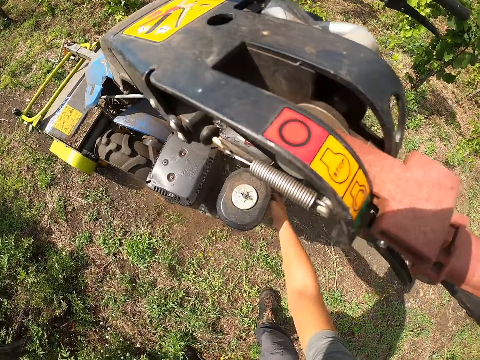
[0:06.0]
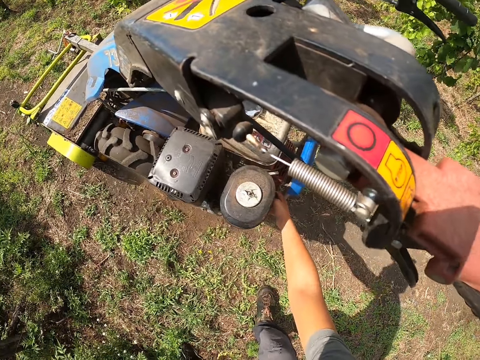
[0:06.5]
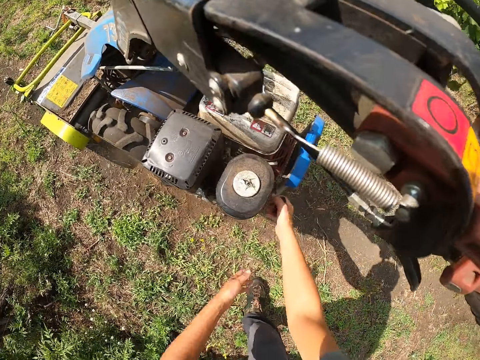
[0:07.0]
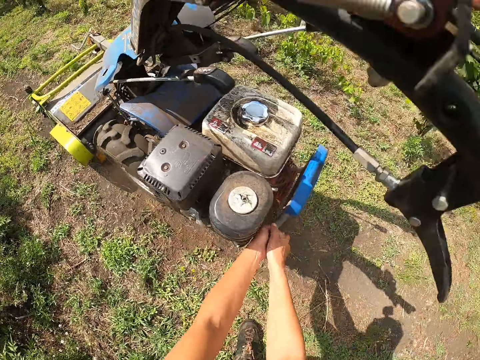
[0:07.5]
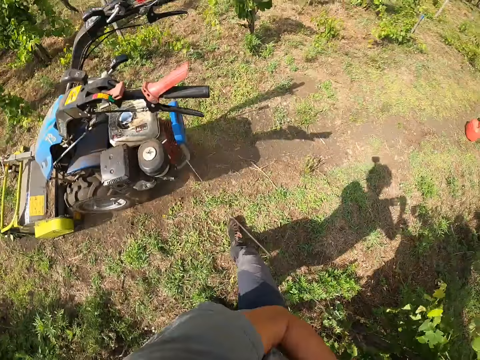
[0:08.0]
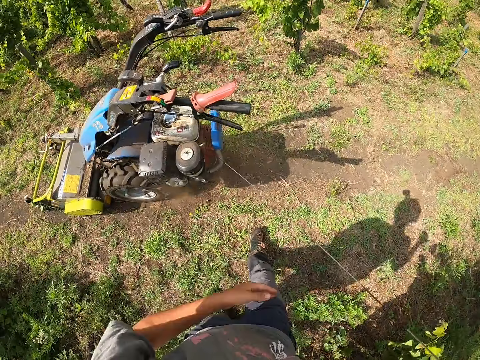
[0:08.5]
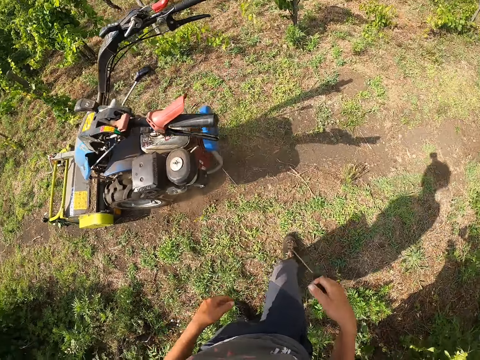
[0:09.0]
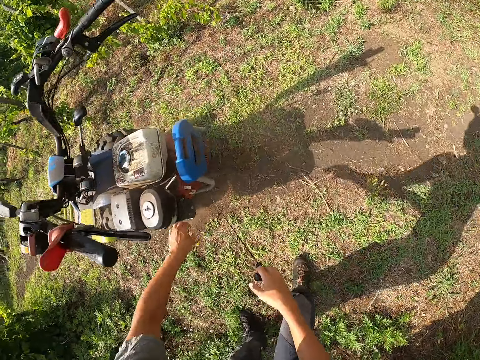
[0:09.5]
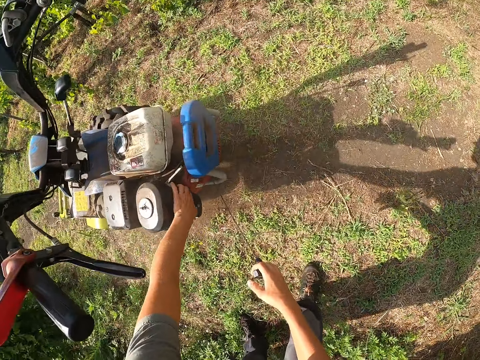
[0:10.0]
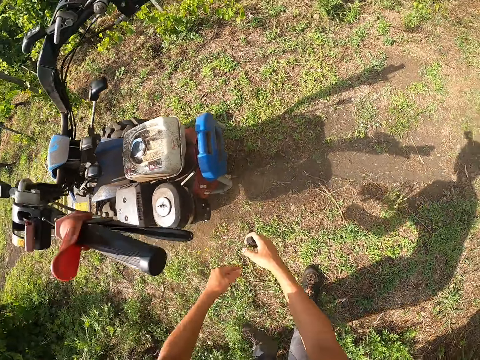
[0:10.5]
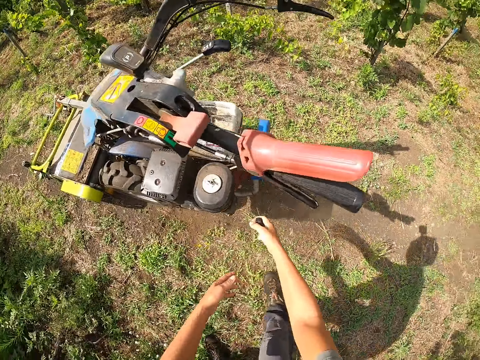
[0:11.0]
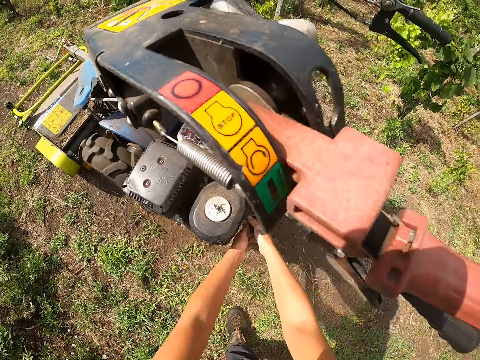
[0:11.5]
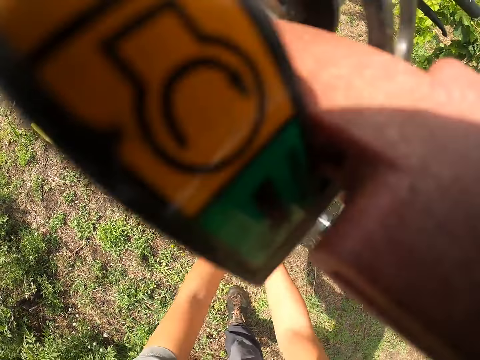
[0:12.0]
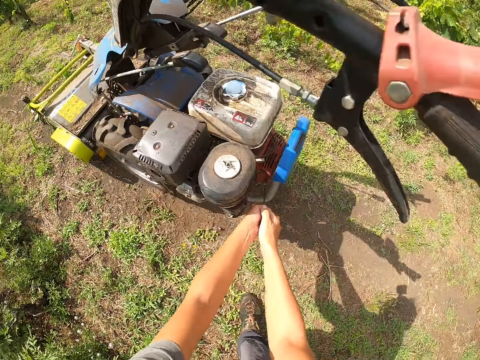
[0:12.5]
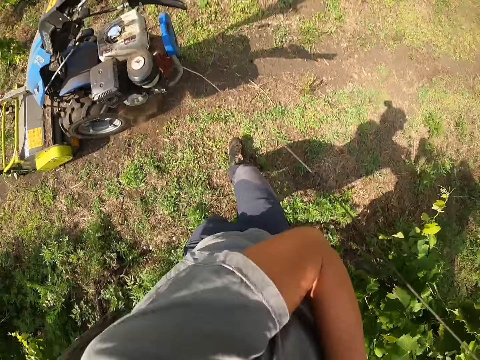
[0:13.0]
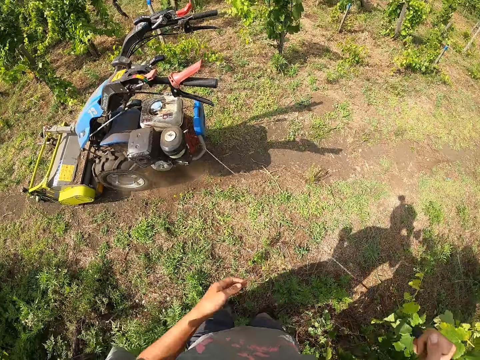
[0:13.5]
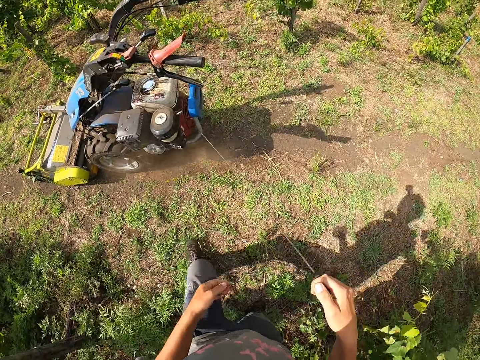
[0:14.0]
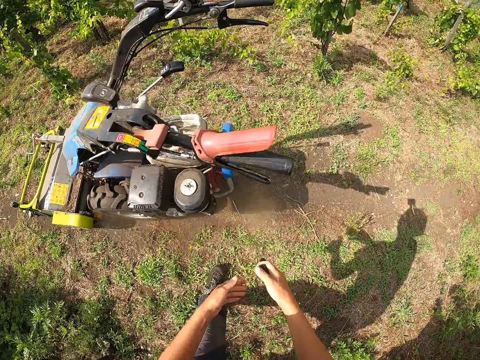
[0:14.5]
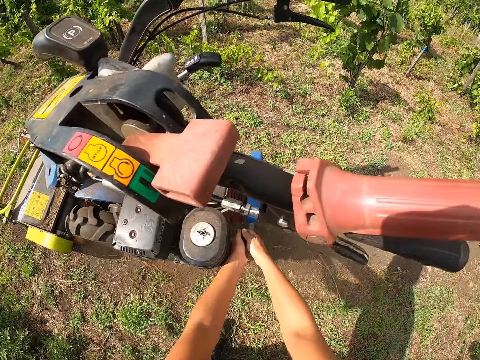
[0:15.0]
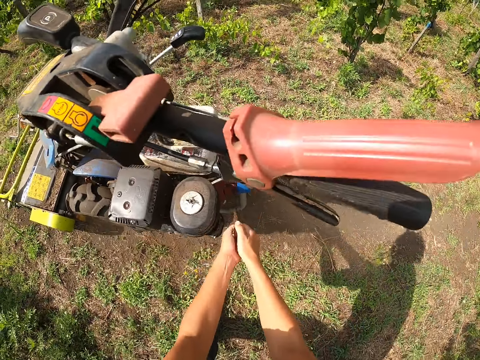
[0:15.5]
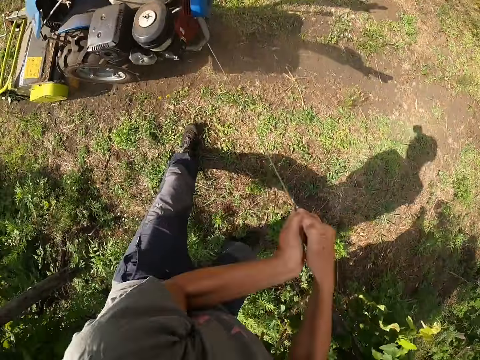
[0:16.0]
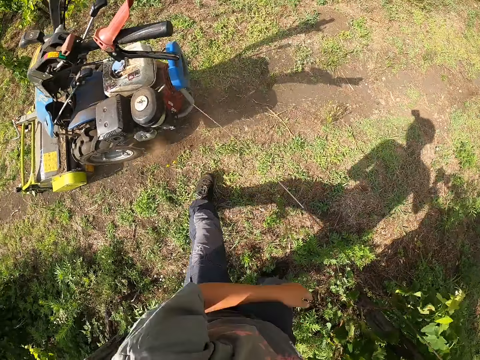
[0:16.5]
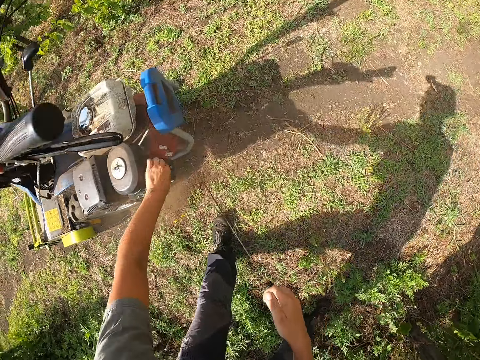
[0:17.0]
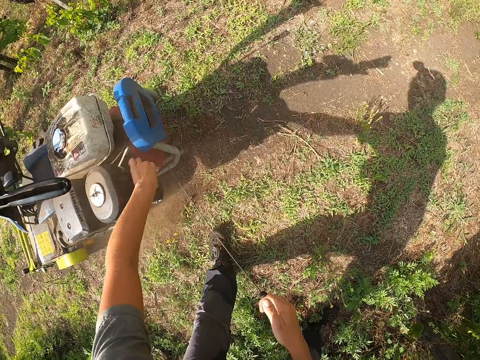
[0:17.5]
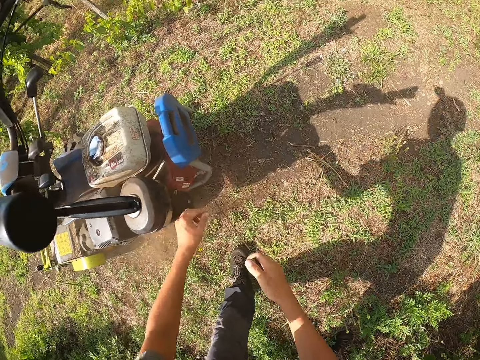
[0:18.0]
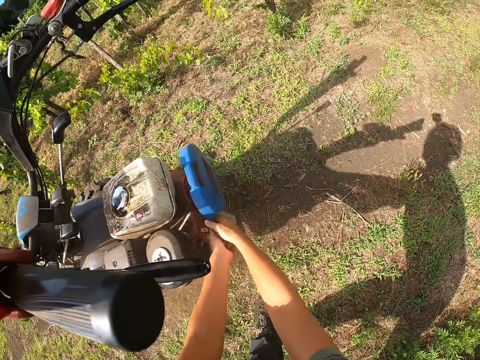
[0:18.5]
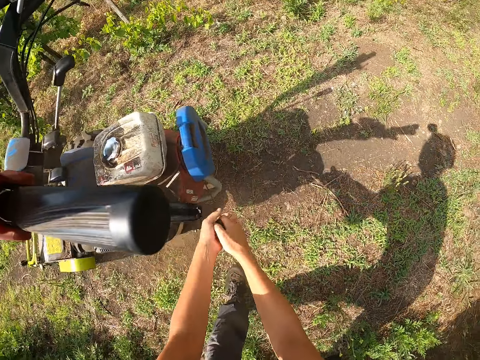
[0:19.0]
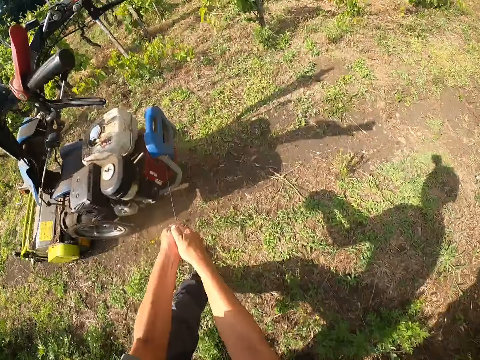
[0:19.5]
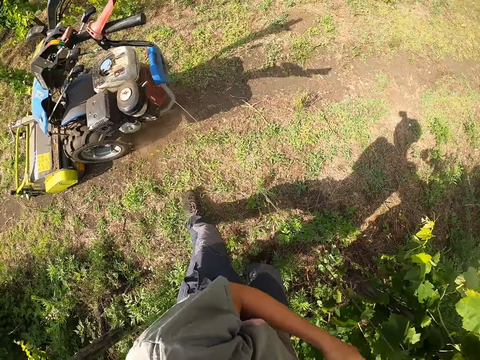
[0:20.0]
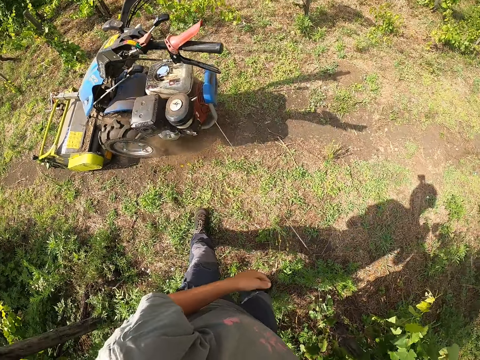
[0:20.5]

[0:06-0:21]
The camera wearer pulls the recoil starter or recoil cord of the mower again. He holds the recoil cord with both hands and releases his left hand from the recoil cord. He adjusts the choke of the mower with his left hand. He turns the fuel valve on. He pulls the recoil starter of the mower again. He pulls the recoil starter of the mower. He adjusts the choke of the mower with his left hand. He starts the mower.

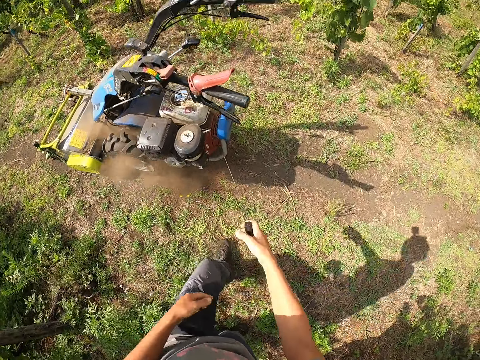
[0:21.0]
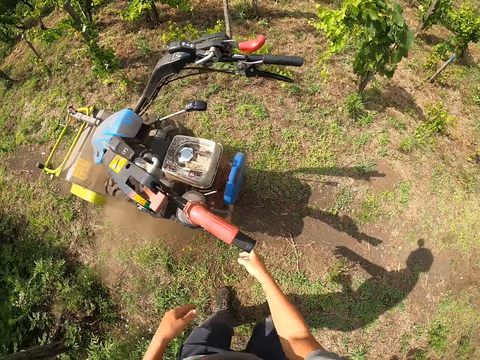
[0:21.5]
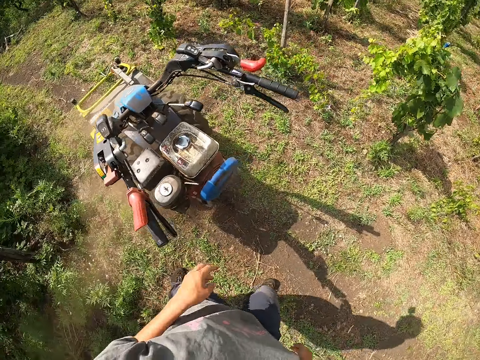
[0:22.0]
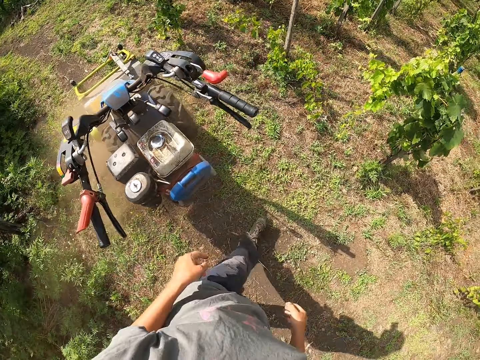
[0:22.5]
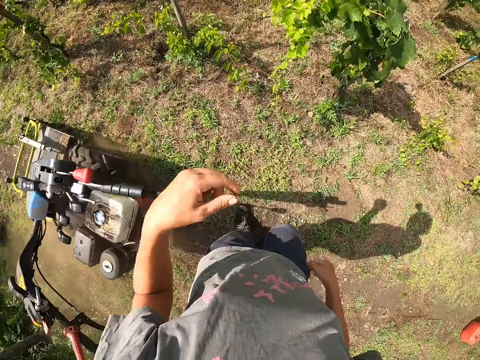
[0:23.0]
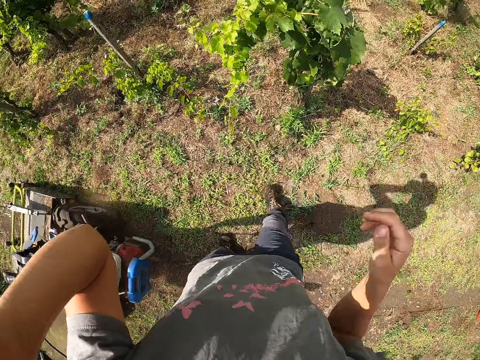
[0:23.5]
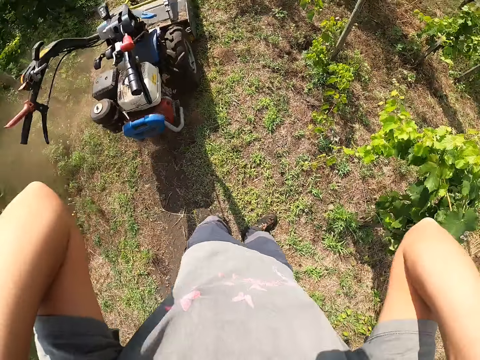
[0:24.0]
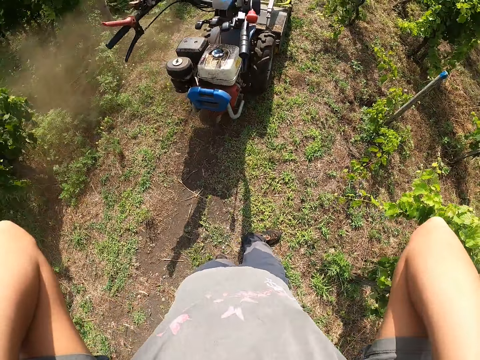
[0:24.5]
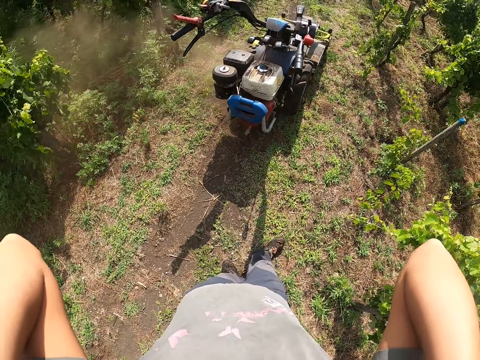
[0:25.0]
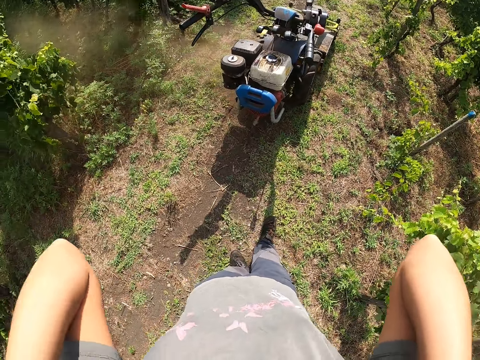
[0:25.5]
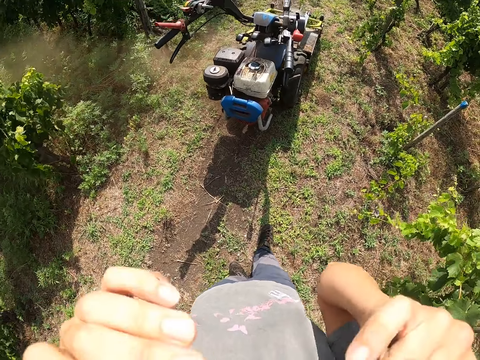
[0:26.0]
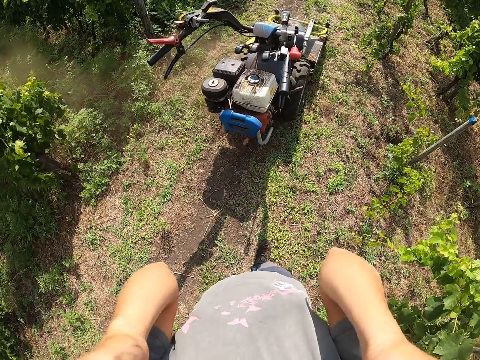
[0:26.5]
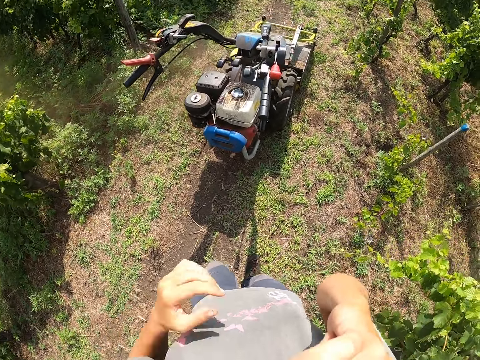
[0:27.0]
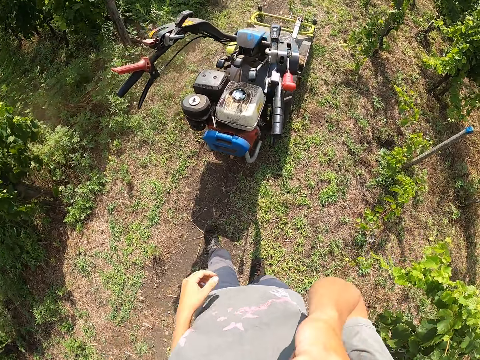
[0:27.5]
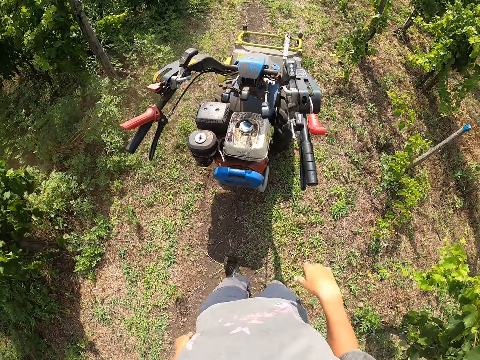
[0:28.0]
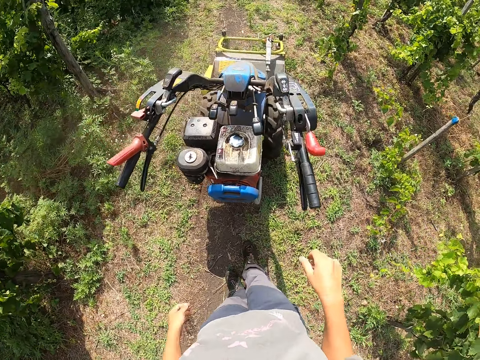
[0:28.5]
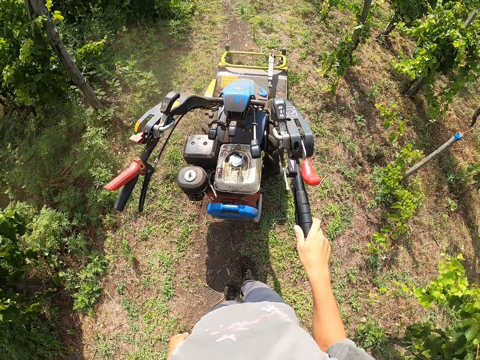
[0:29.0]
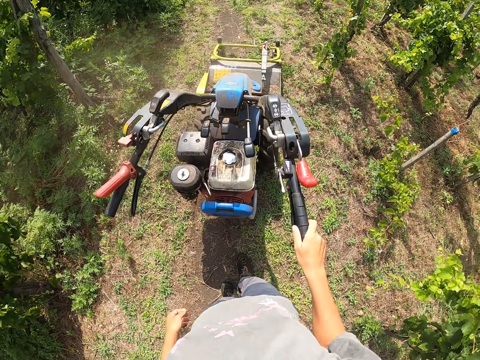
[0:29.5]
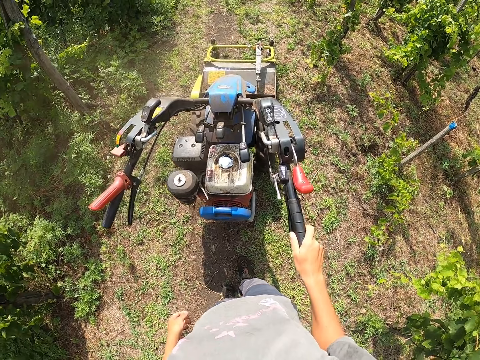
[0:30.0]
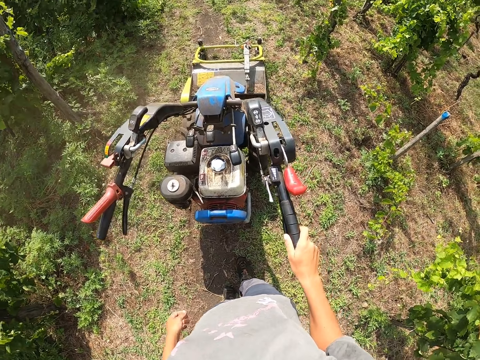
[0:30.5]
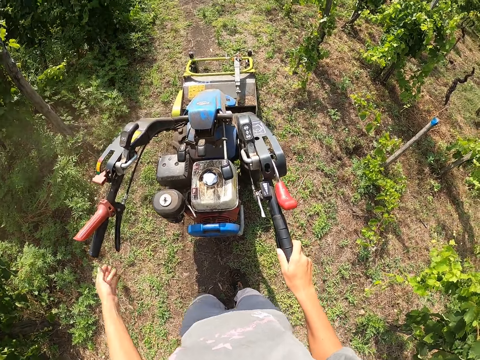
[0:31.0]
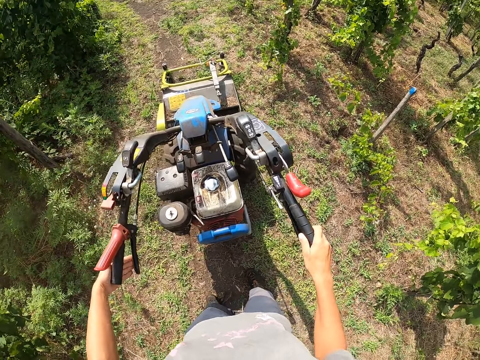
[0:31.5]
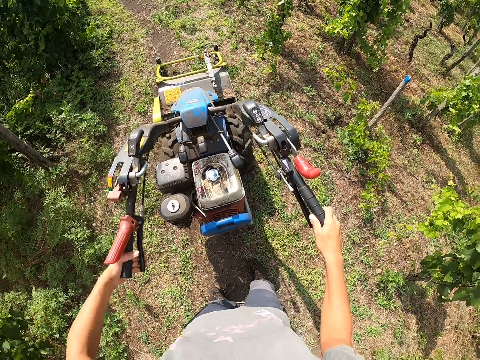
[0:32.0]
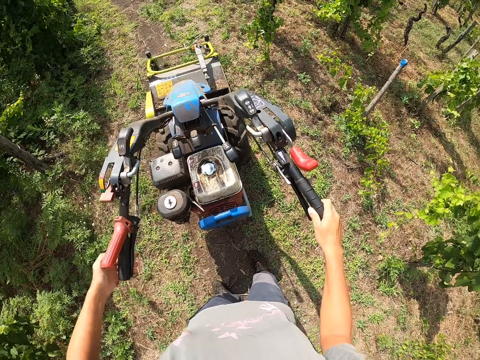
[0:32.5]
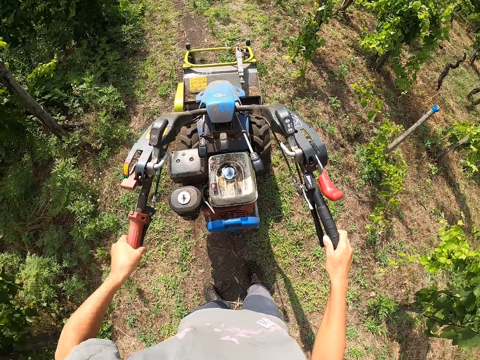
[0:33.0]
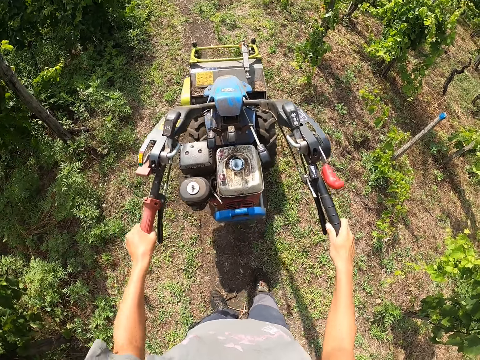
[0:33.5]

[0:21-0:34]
The camera wearer drops the recoil starter of the mower or walking tractor. He walks to the back of the mower and steps to the right. He raises his hand to the camera on his head. He holds his head and turns left. He places his right hand on the right handle of the mower. He holds the left handle and the clutch handle of the mower with his left hand. He holds the brakes. He presses the lever of the left handle of the mower. He releases the left clutch handle of the mower. He releases the brakes. He mows the lawn weed with the mower. He drives the mower forward in between two rows of plants in a farm lawn.
